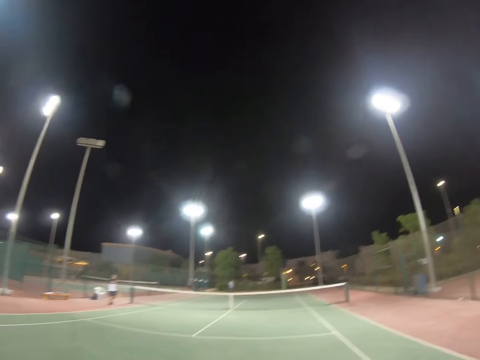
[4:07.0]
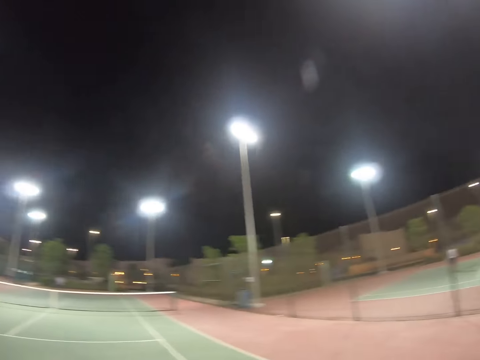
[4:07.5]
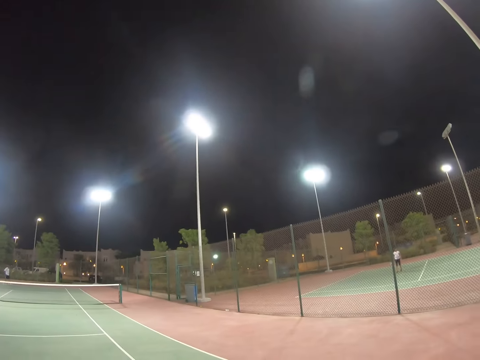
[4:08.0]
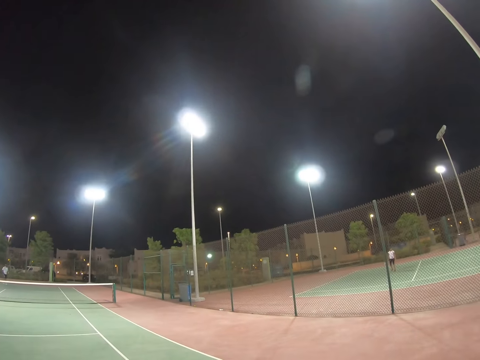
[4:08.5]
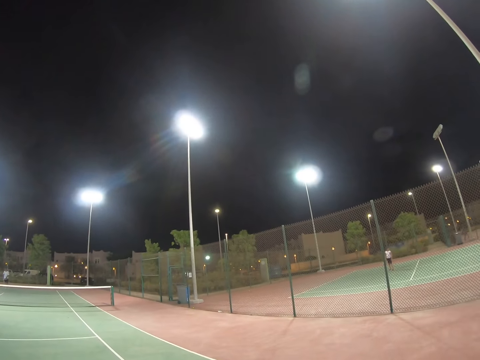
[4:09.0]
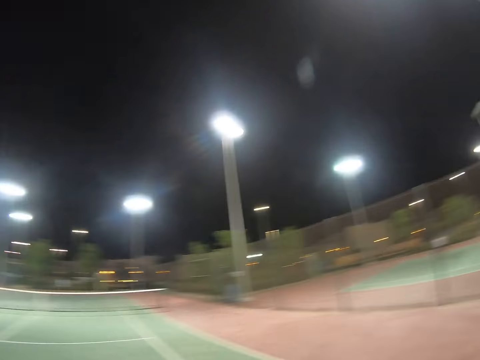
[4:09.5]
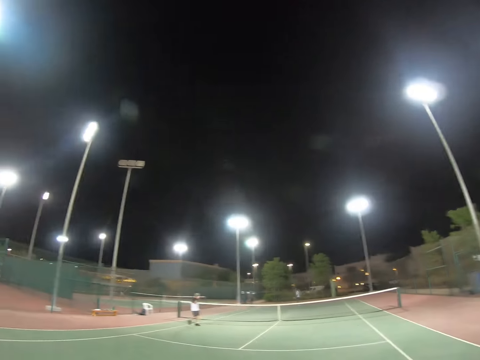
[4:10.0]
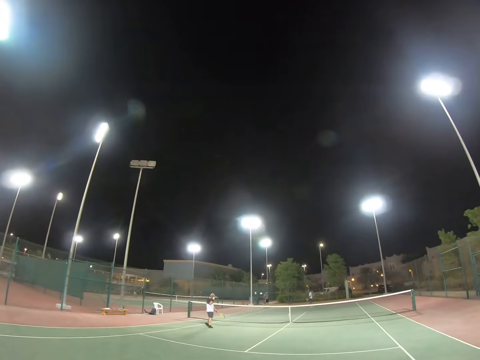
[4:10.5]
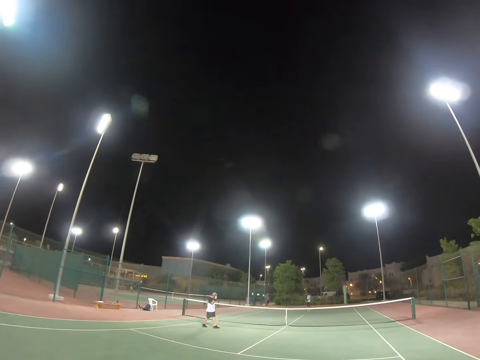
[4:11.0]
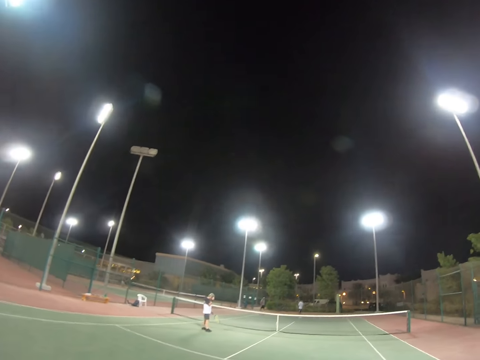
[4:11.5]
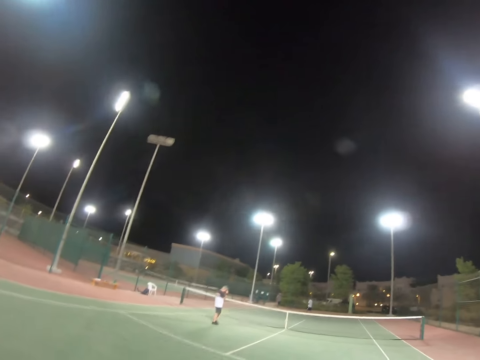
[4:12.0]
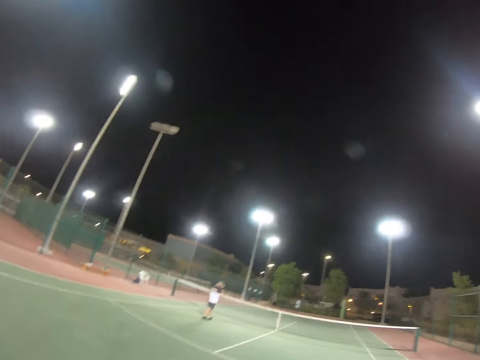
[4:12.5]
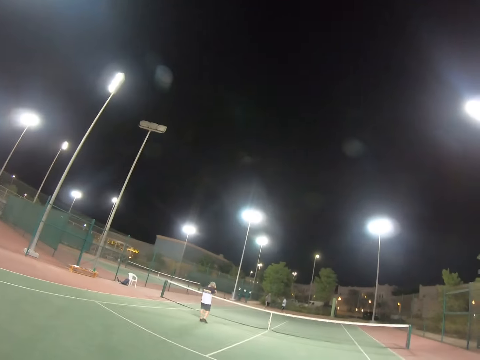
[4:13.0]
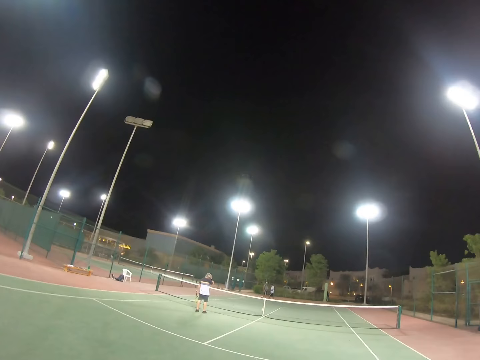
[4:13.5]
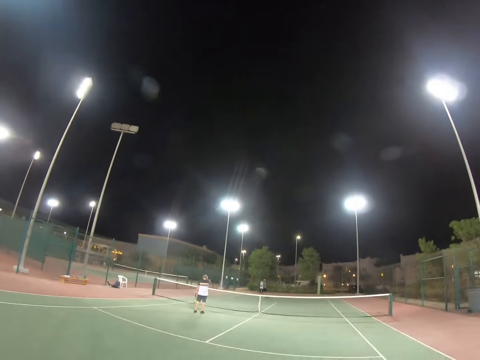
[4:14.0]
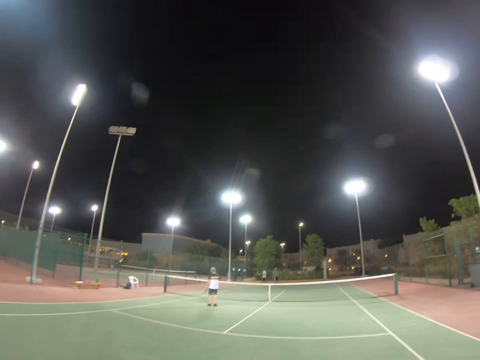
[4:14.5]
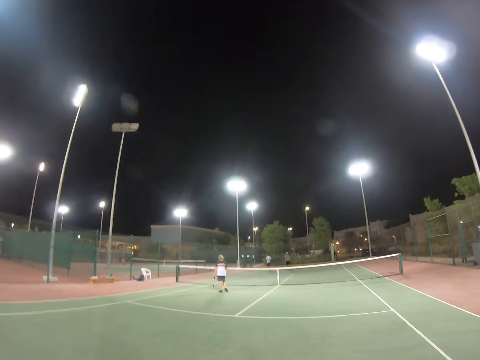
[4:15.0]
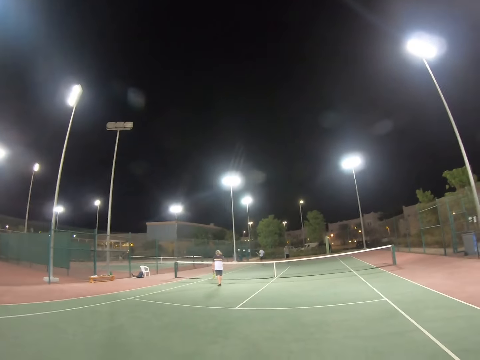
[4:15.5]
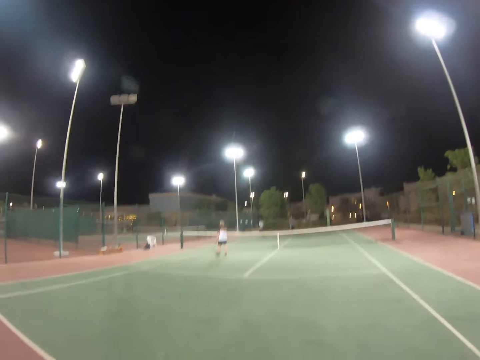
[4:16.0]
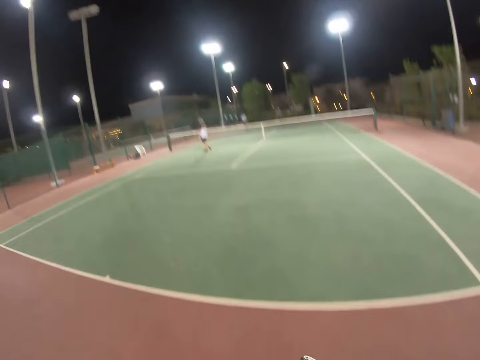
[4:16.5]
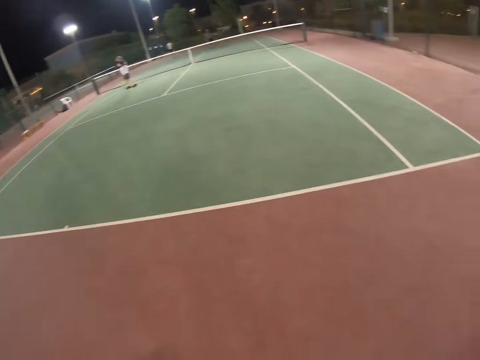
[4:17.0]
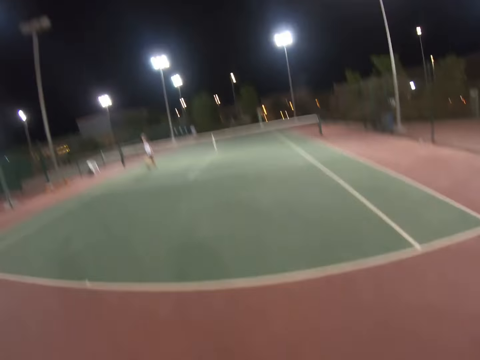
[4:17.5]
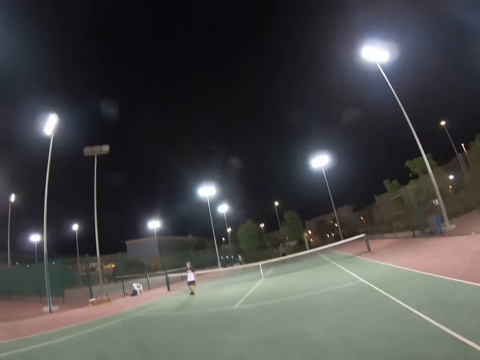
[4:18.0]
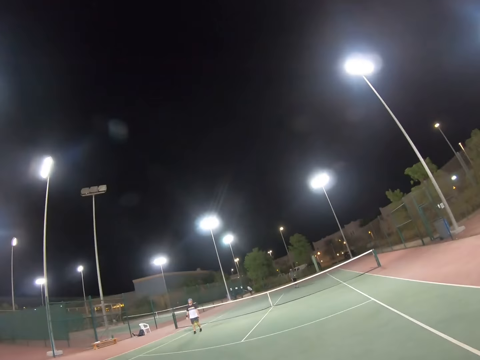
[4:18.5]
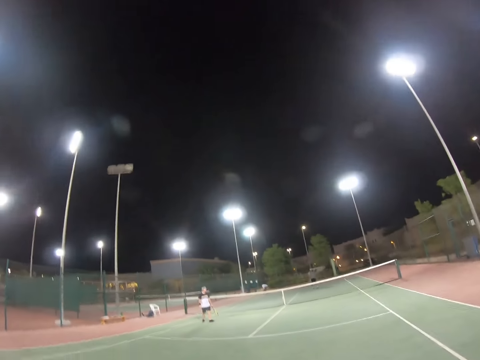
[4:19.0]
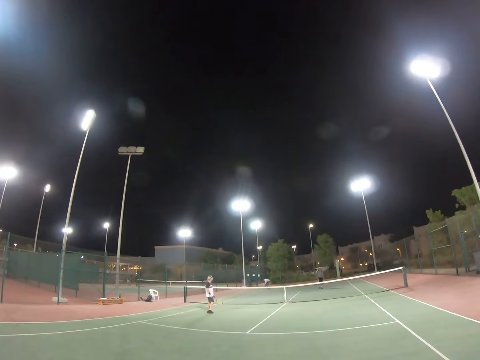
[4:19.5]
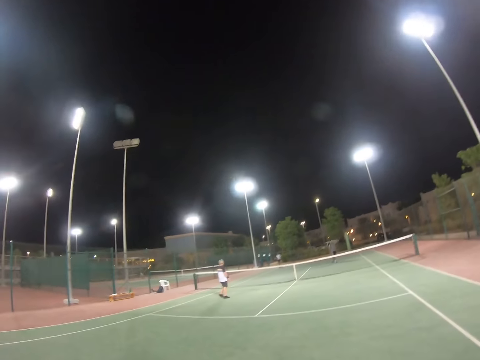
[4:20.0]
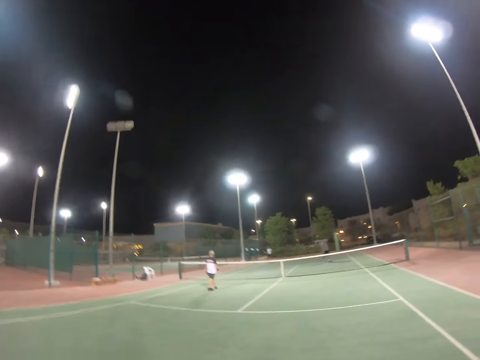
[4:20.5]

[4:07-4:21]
The camera wearer looks around a field. A man walks around the field. The camera wearer looks around the field. They walk around the field.

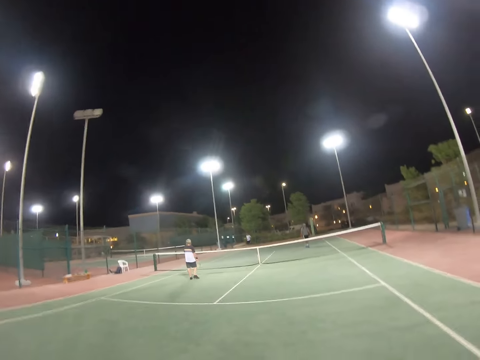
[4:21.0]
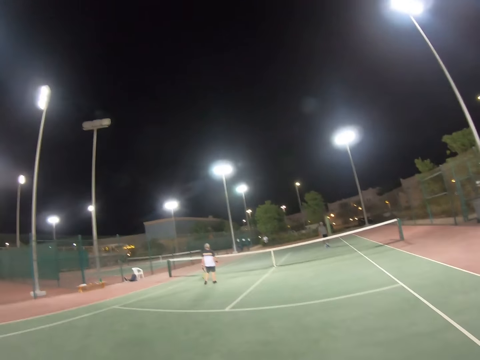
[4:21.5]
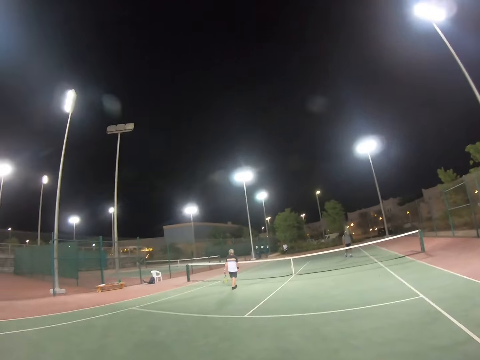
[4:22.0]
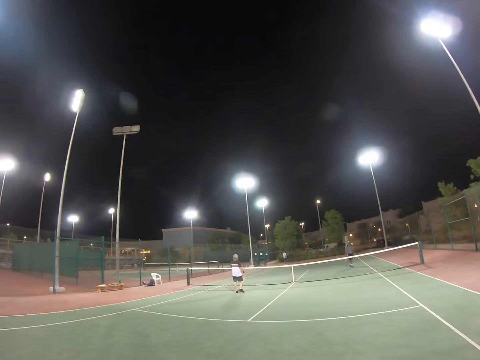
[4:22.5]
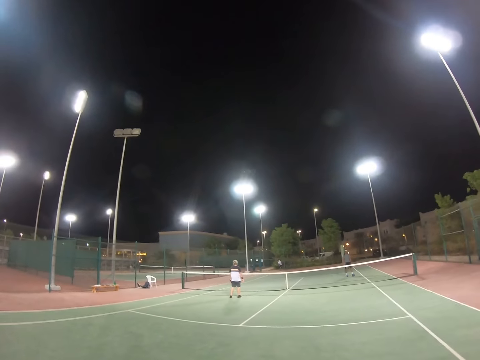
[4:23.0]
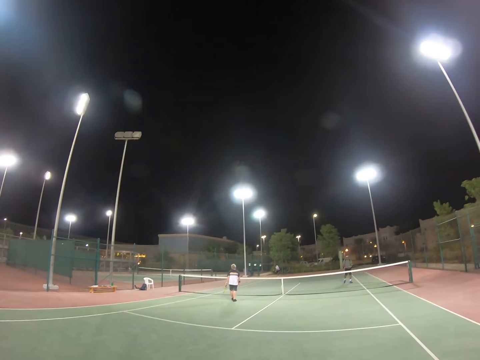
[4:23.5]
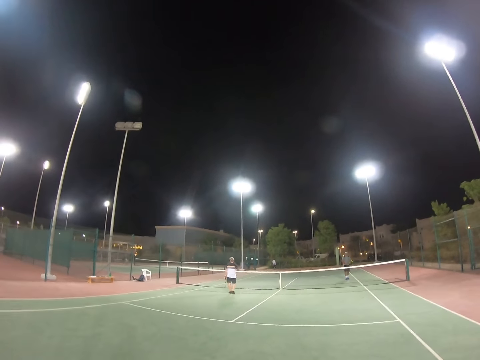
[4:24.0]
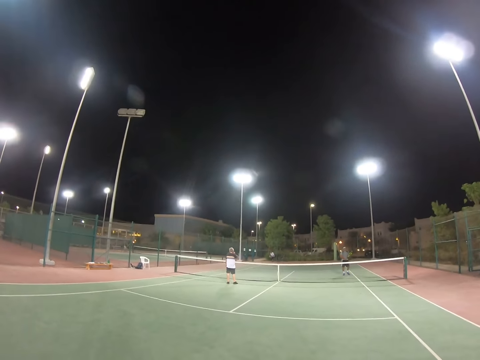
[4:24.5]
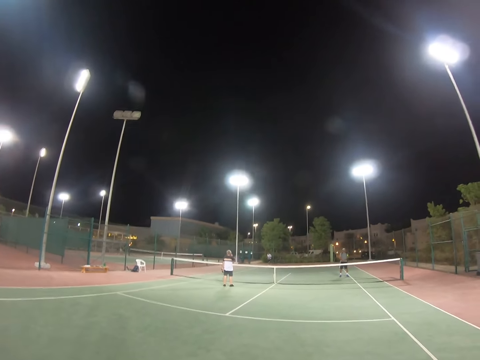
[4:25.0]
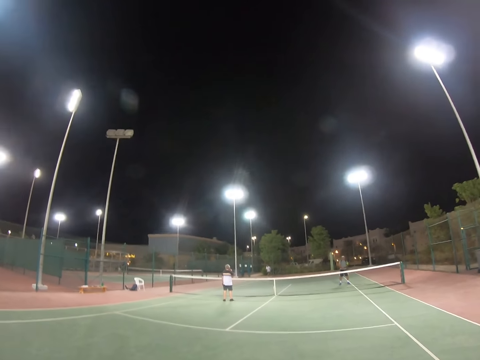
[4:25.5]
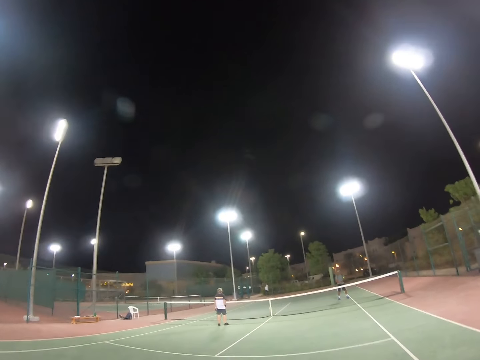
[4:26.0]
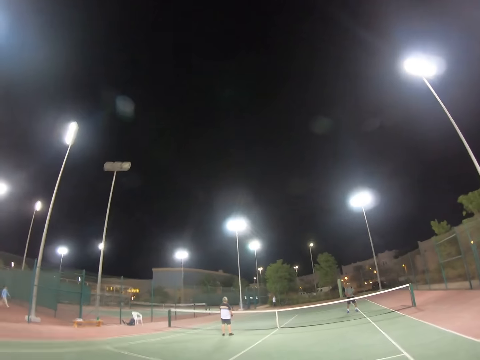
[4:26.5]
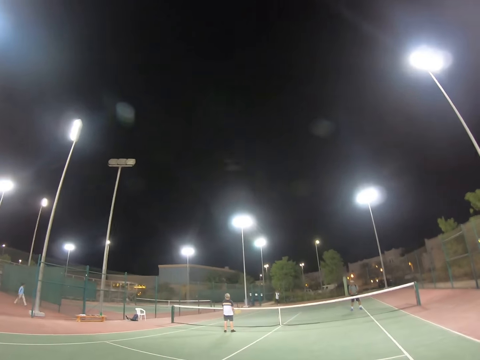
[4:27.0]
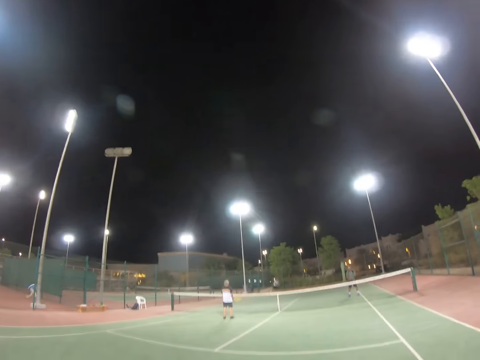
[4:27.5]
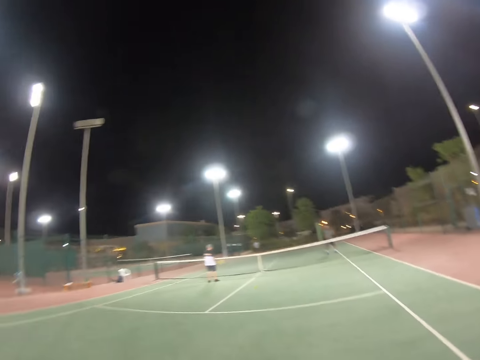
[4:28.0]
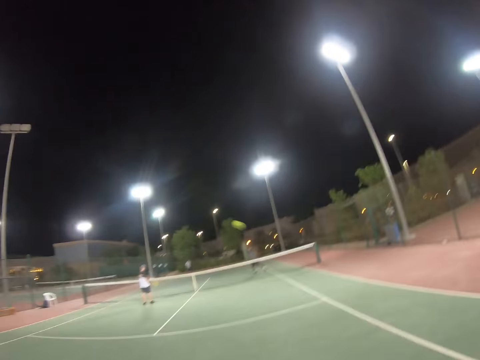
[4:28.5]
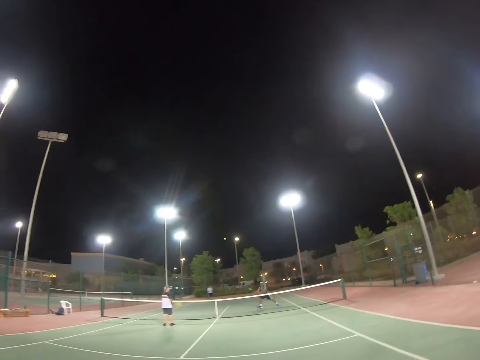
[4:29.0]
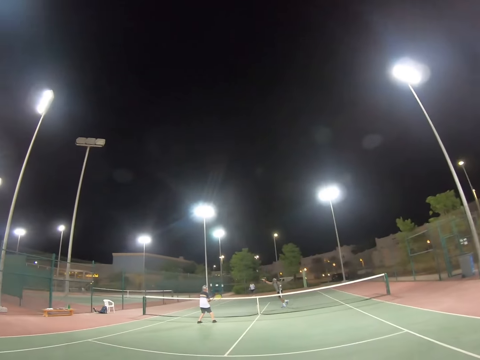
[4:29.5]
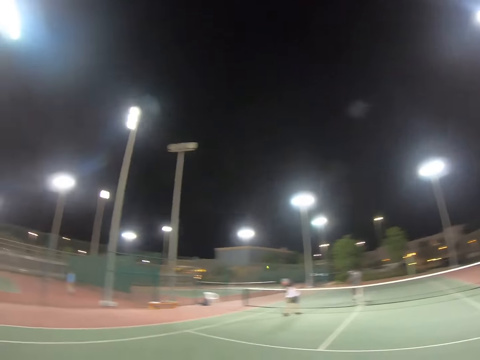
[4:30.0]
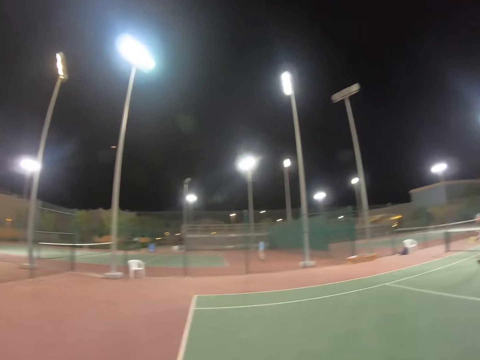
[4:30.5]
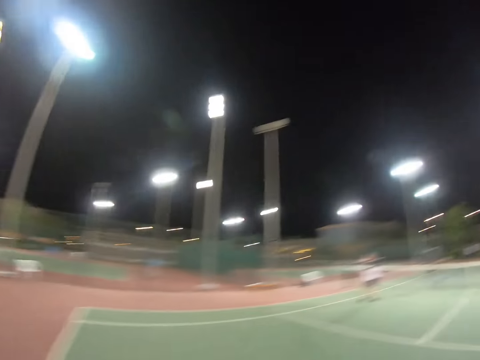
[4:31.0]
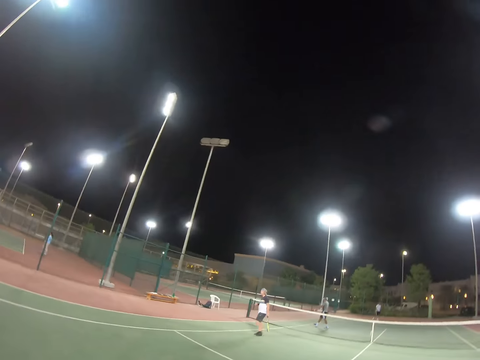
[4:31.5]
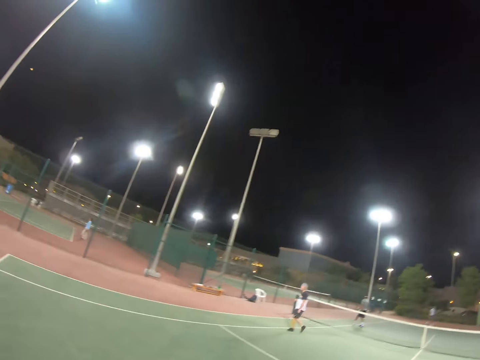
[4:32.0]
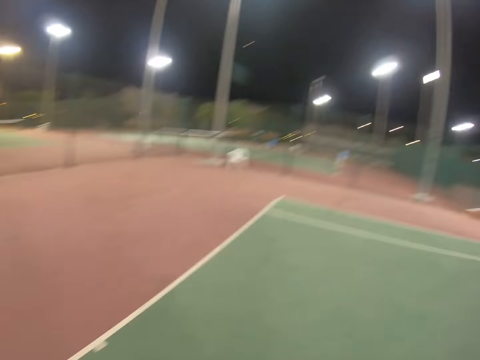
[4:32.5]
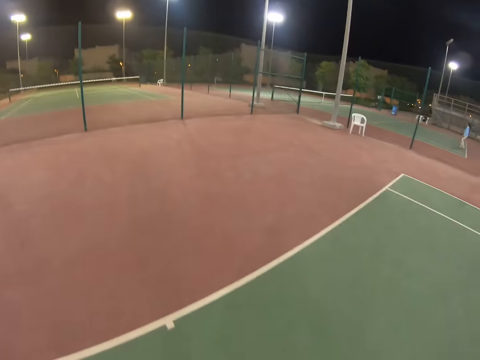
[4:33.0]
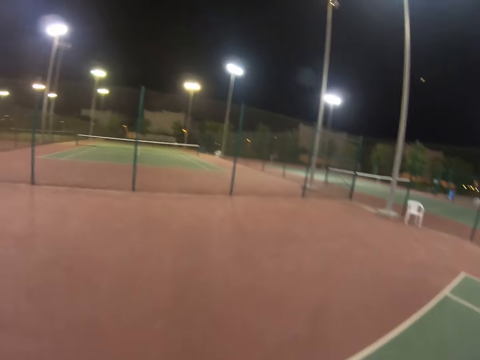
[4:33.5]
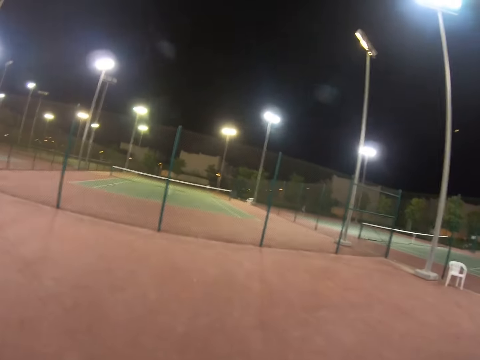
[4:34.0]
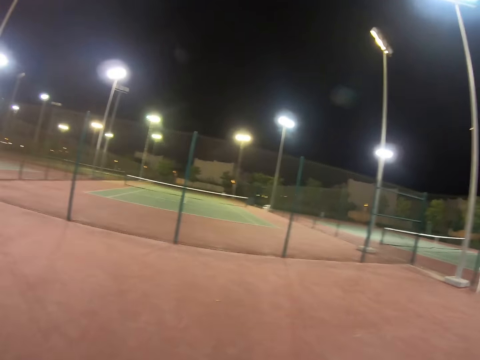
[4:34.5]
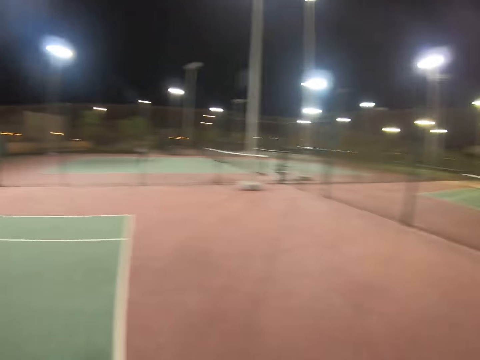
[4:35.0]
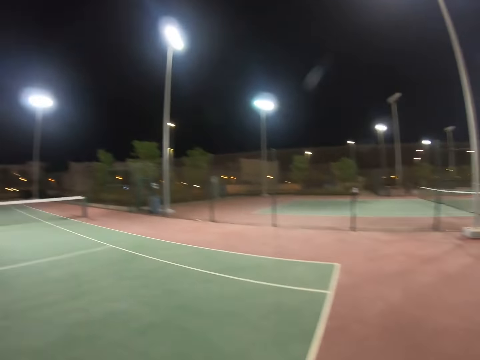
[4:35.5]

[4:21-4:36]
A man walks around a field. The camera wearer looks around the field. Another man hits a tennis ball with a racket. The camera wearer walks around the field.
